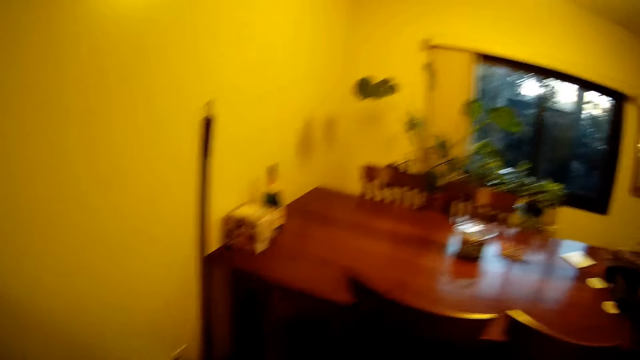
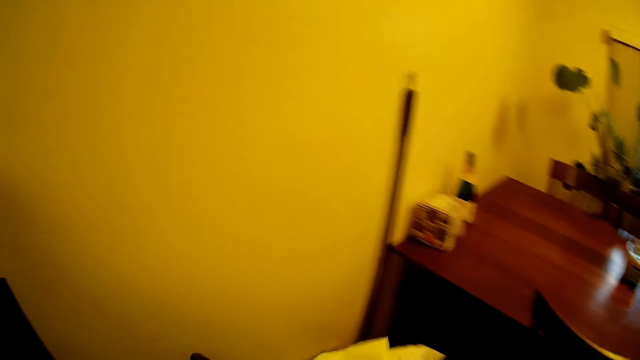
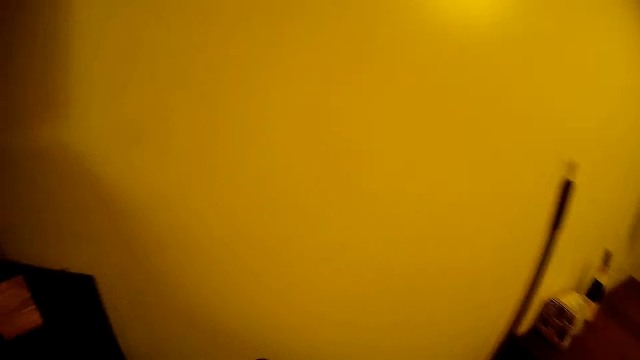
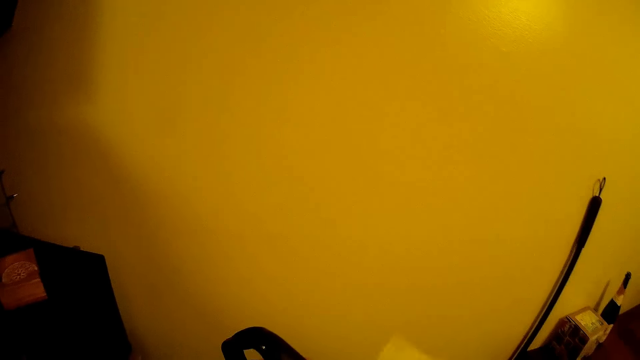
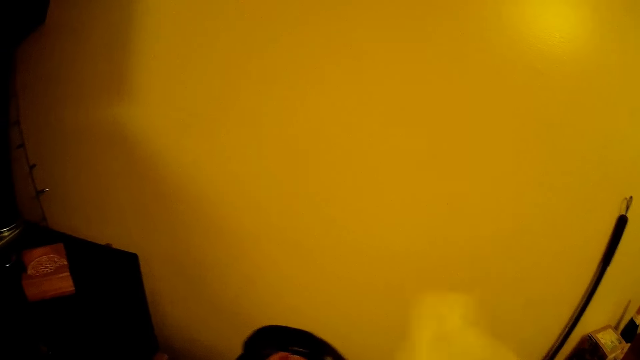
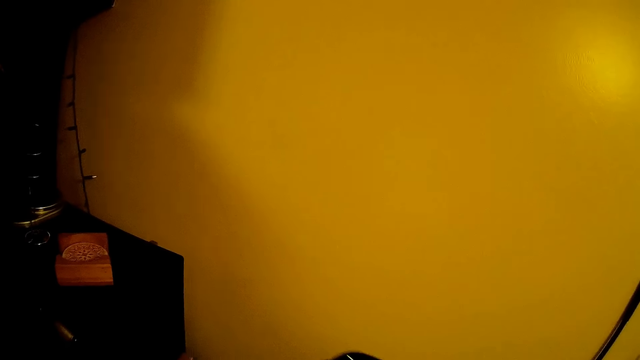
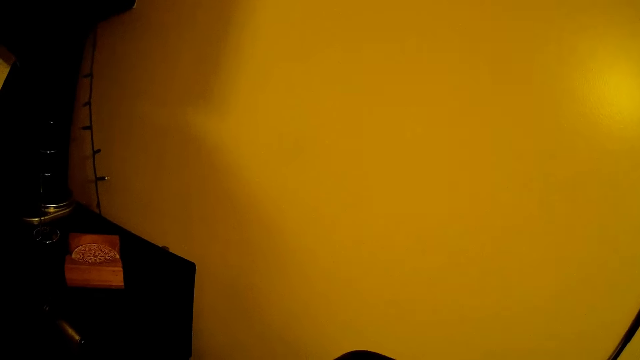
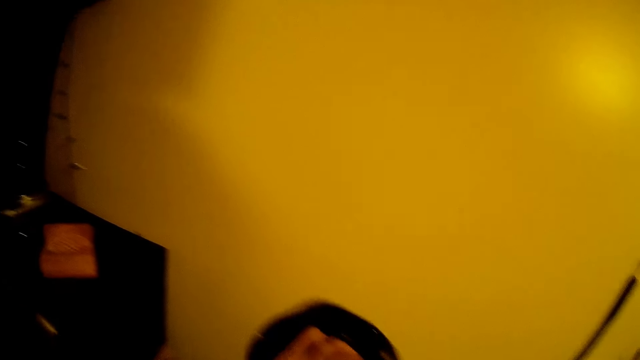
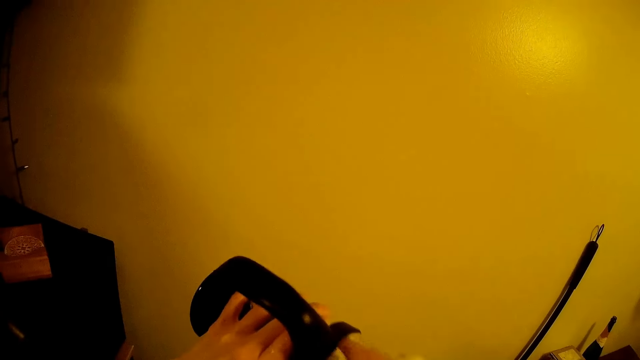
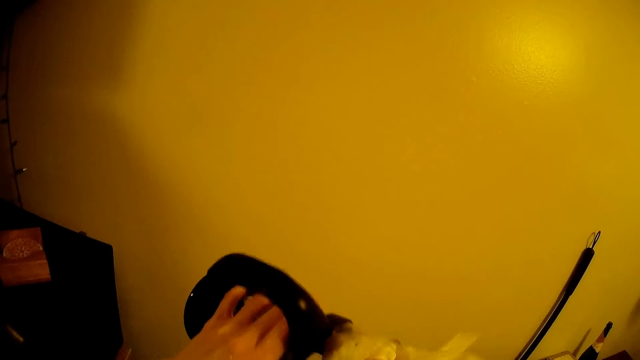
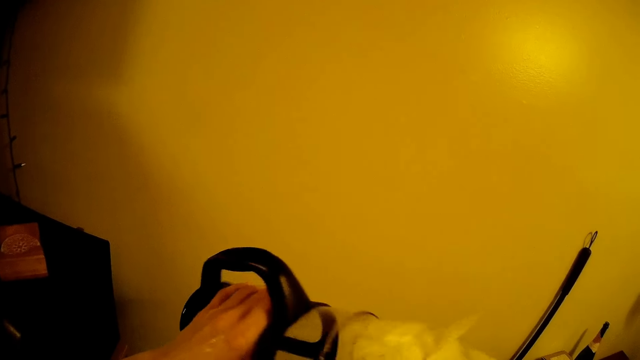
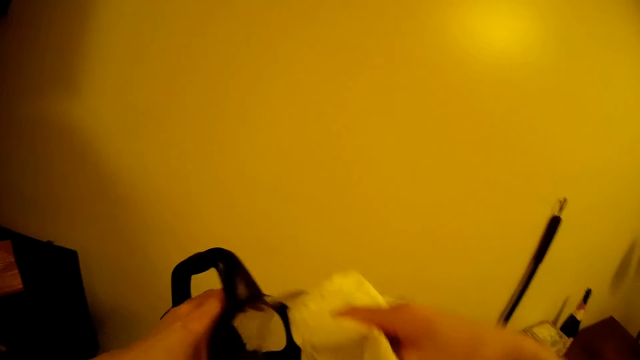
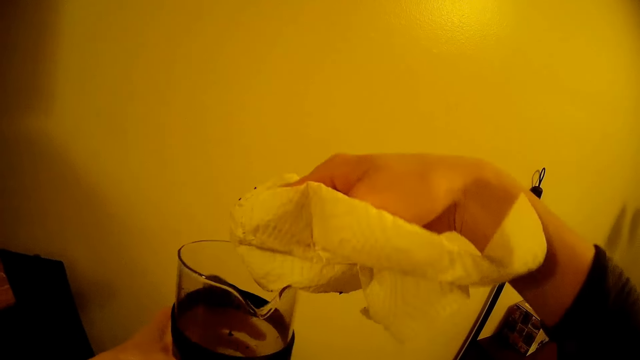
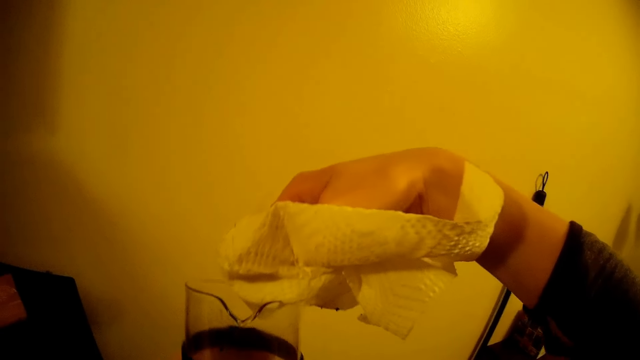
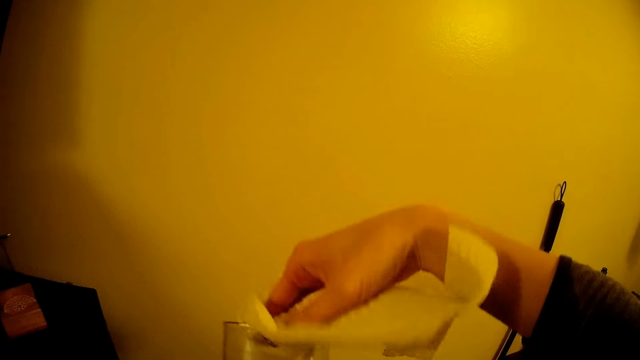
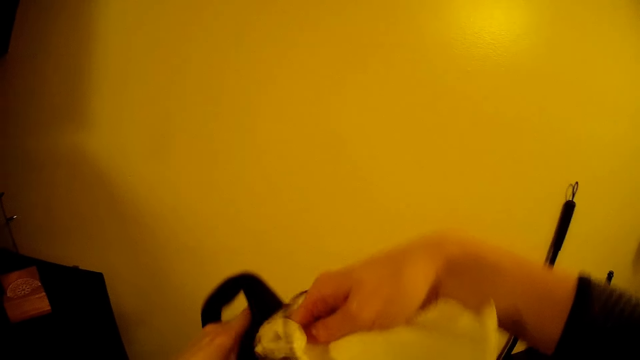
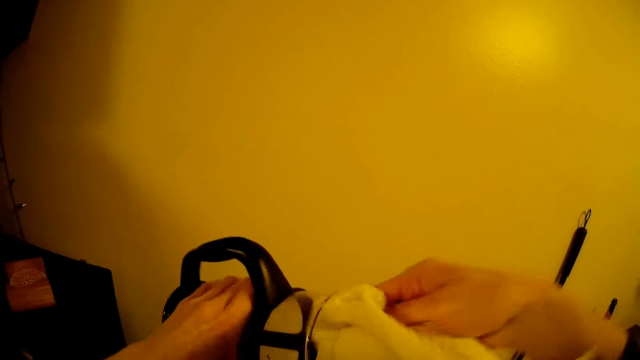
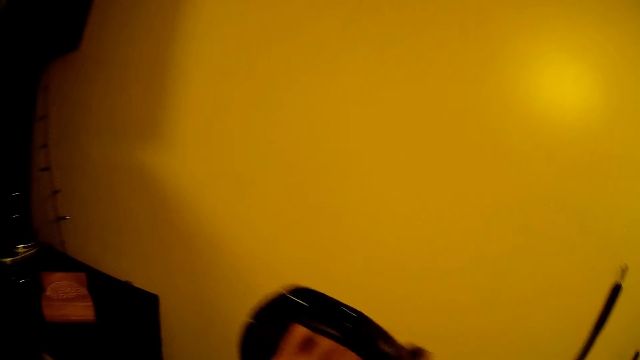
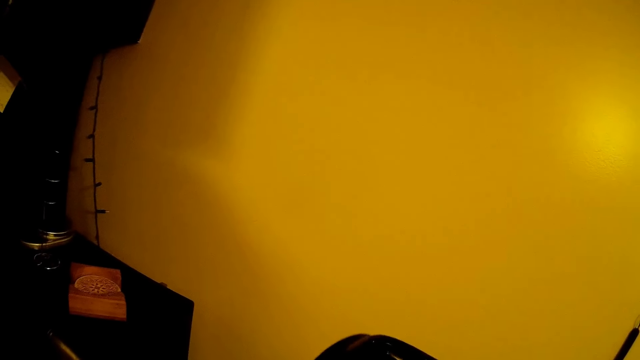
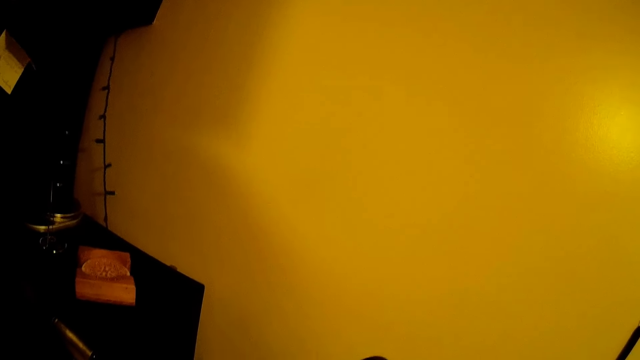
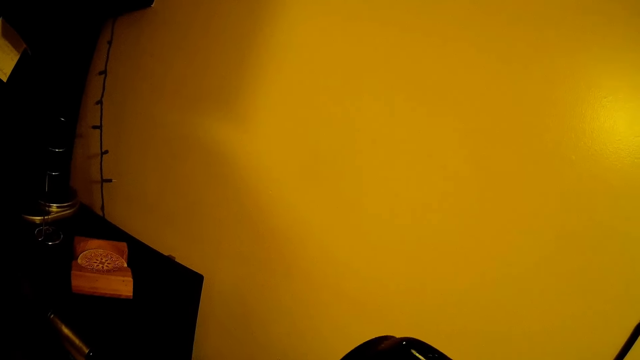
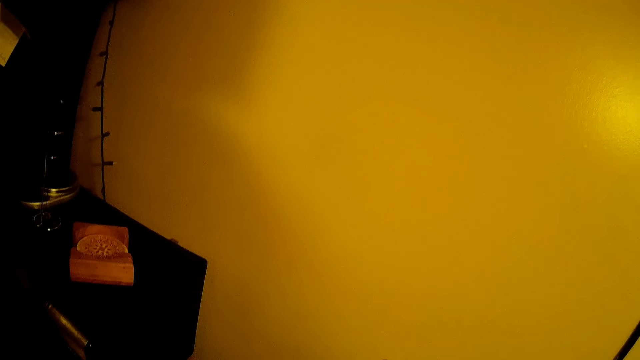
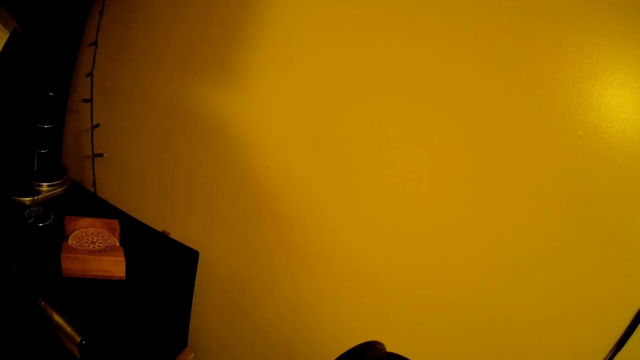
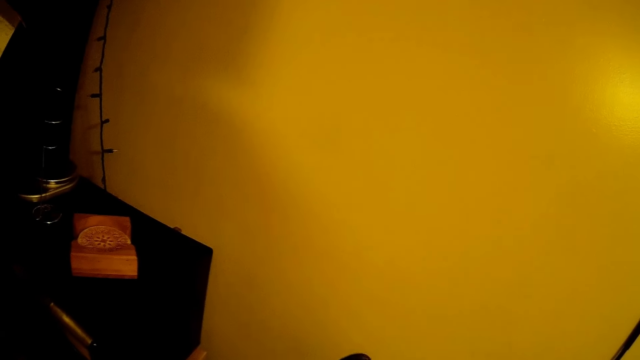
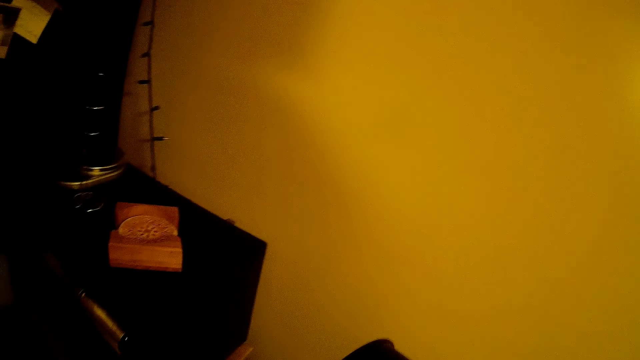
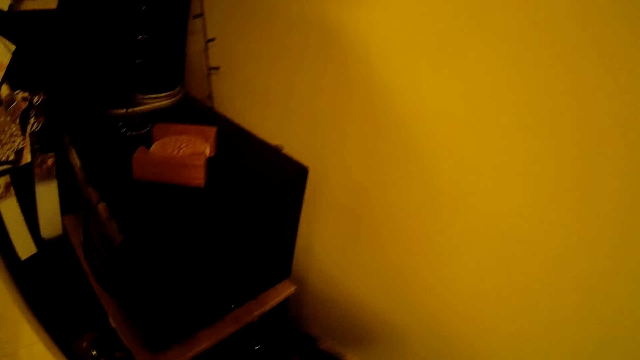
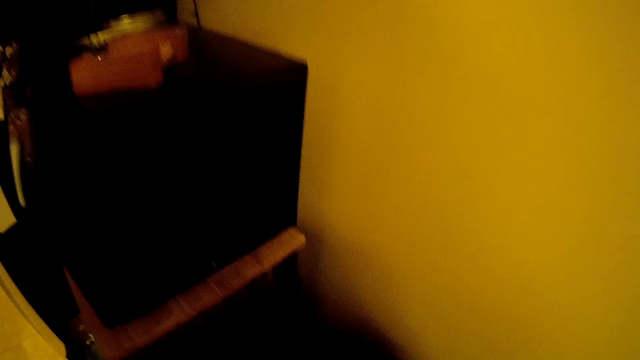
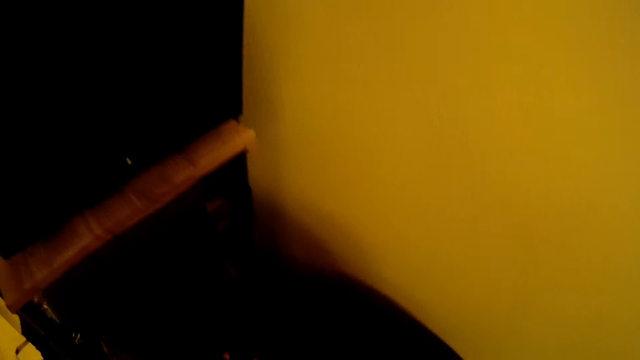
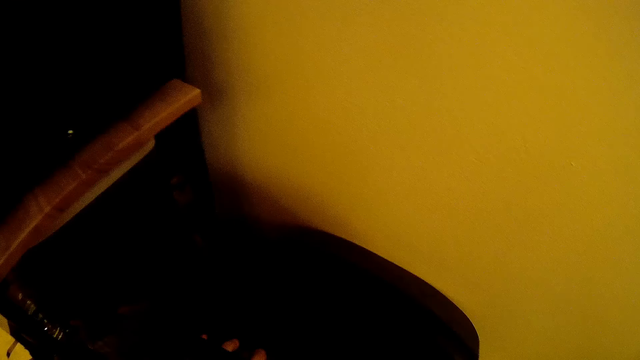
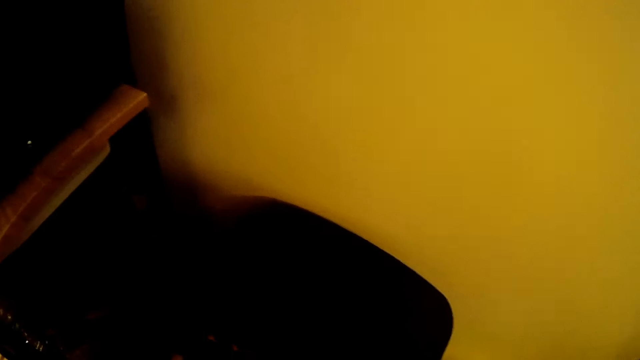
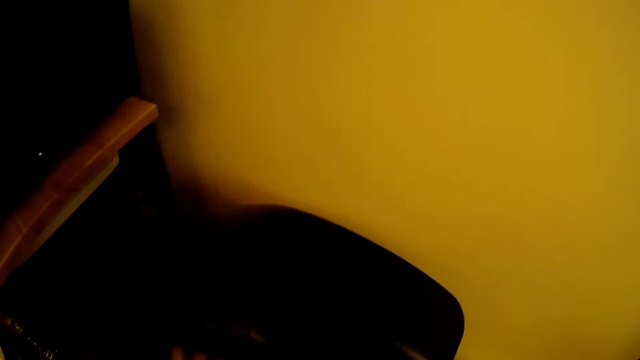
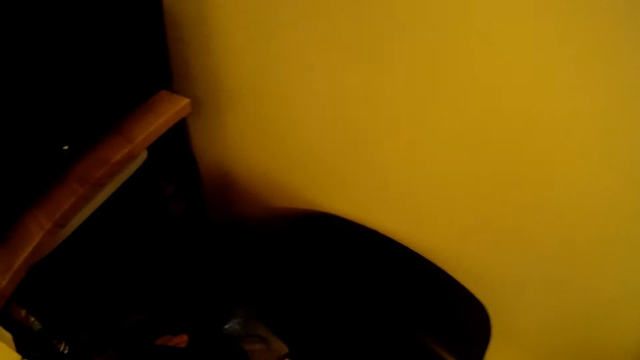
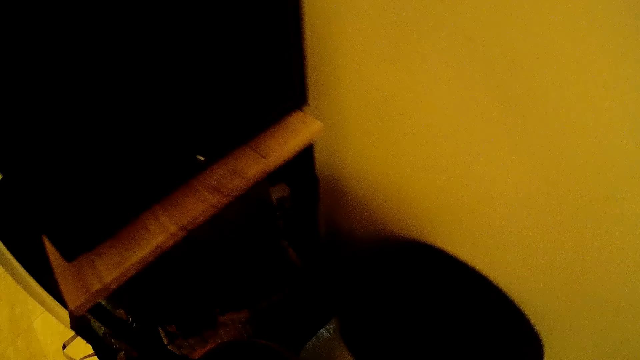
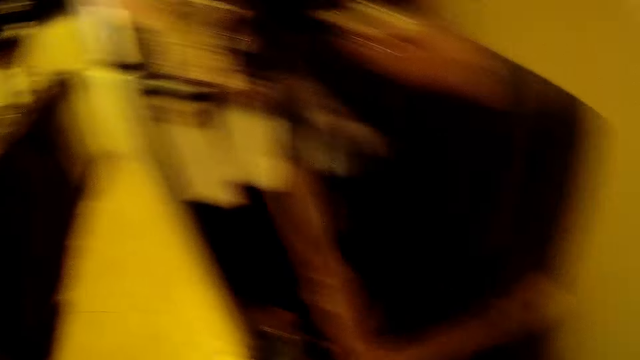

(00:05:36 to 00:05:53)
The camera wearer cleans the flask in his left hand with the tissue in his right hand. He pours dirt from the flask in his left hand into a dustbin. He puts the tissue in the dustbin.

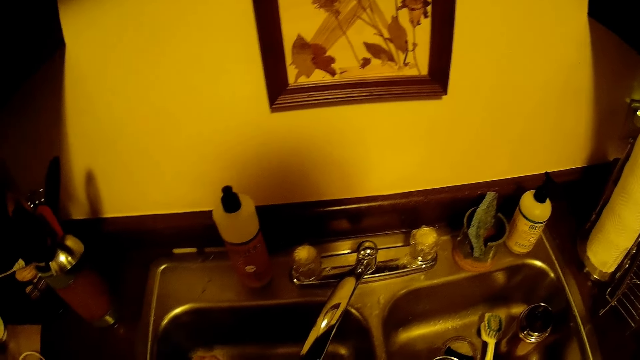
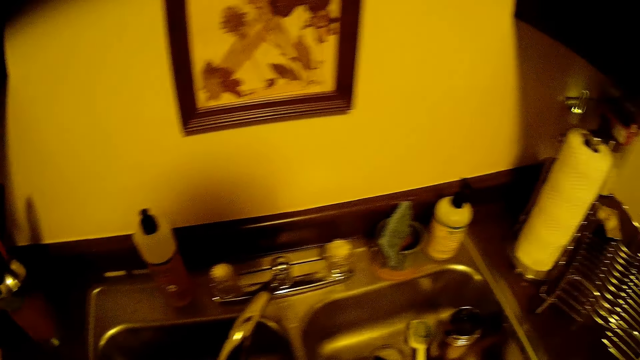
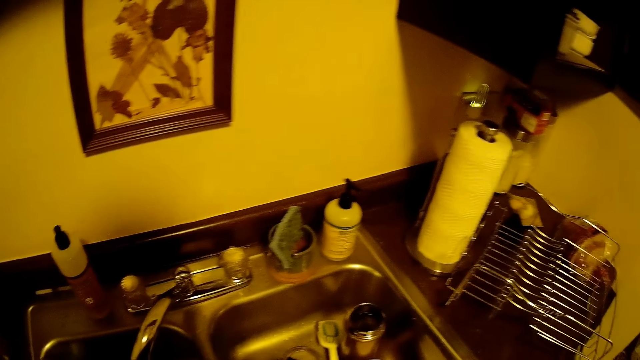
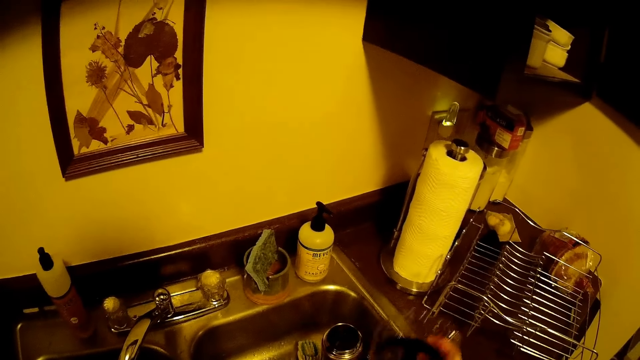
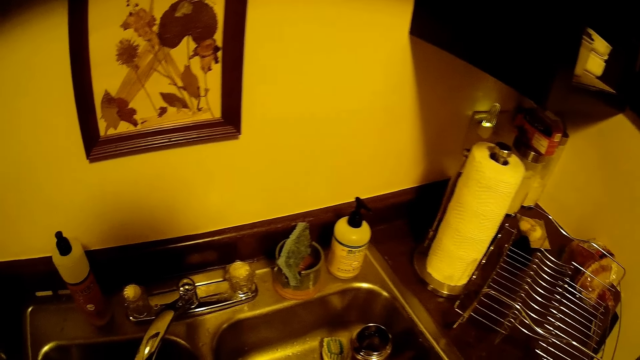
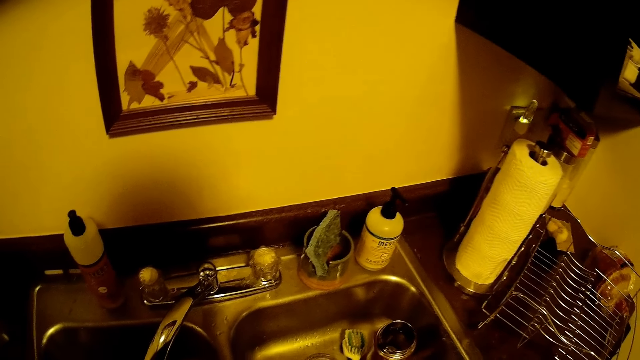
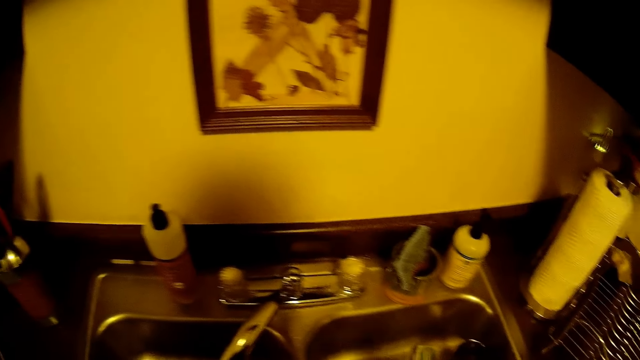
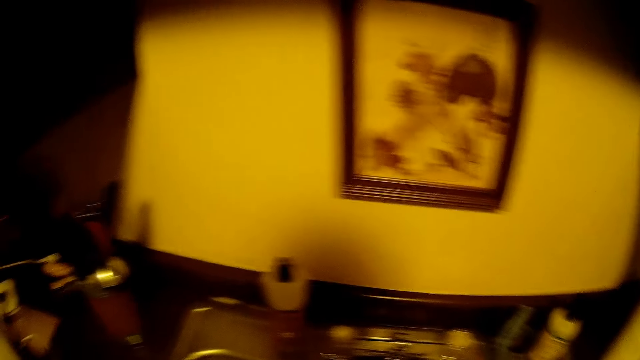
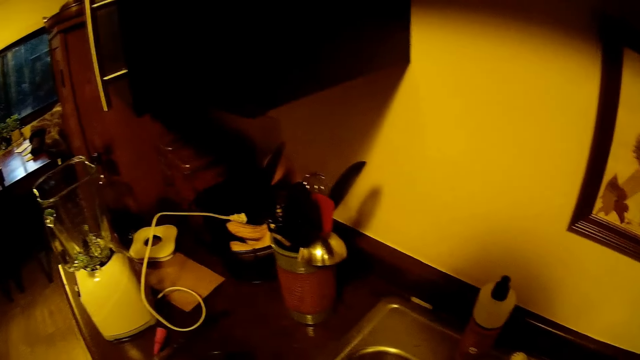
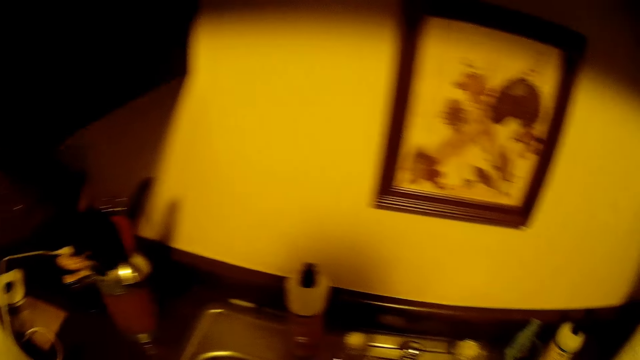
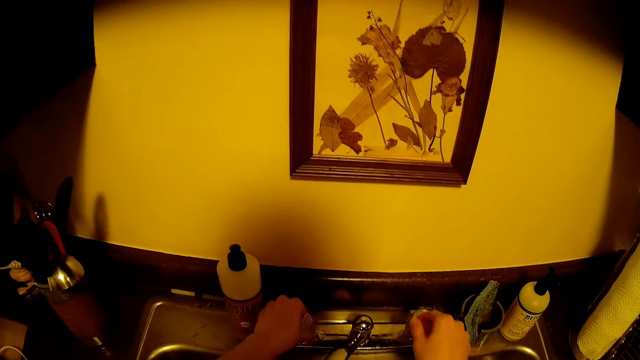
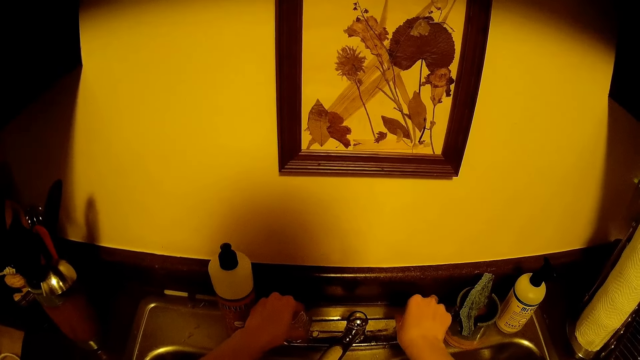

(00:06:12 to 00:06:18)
The camera wearer puts the jug in the sink. They turn the tap switches with both hands.
